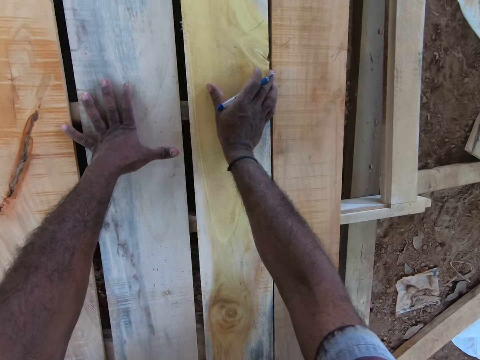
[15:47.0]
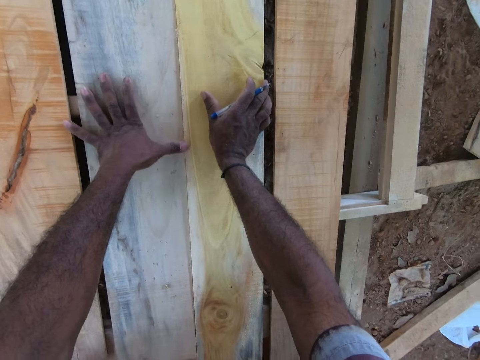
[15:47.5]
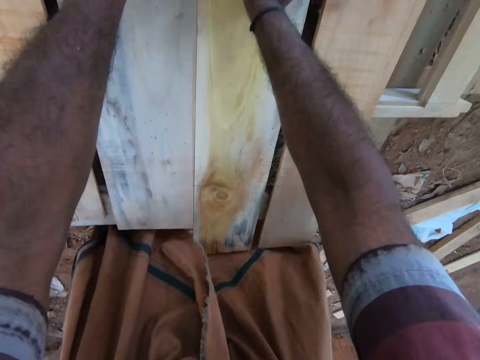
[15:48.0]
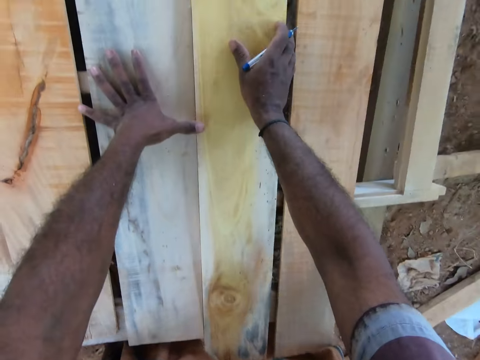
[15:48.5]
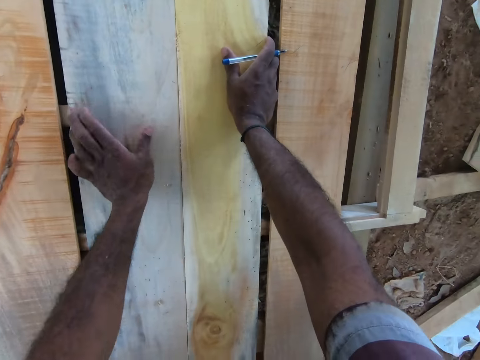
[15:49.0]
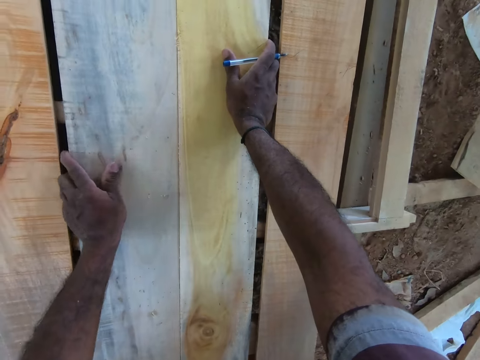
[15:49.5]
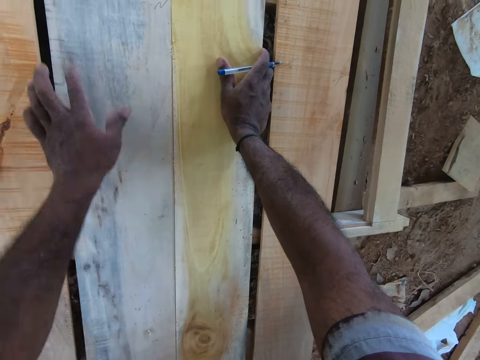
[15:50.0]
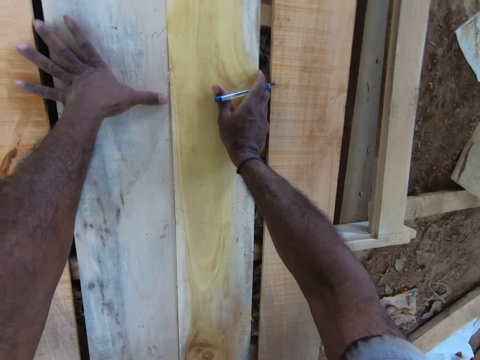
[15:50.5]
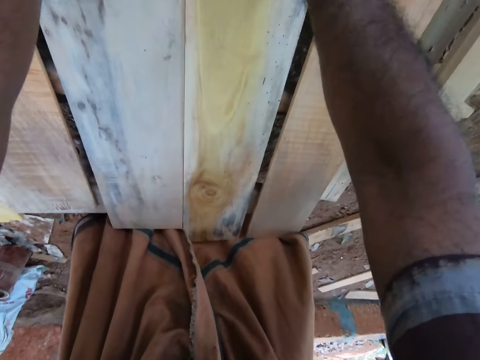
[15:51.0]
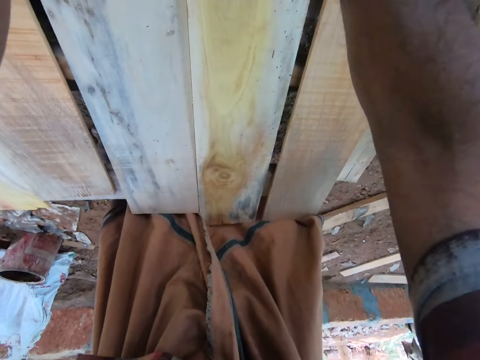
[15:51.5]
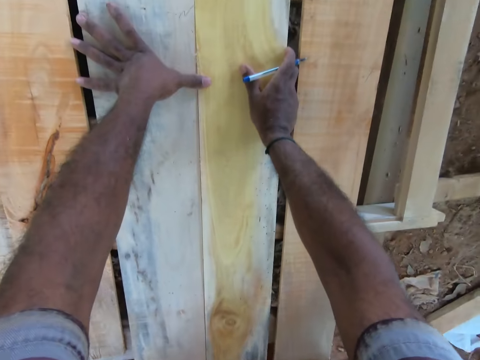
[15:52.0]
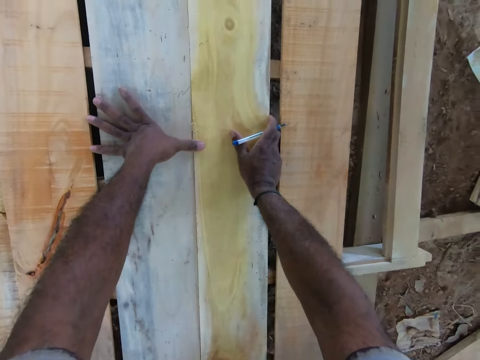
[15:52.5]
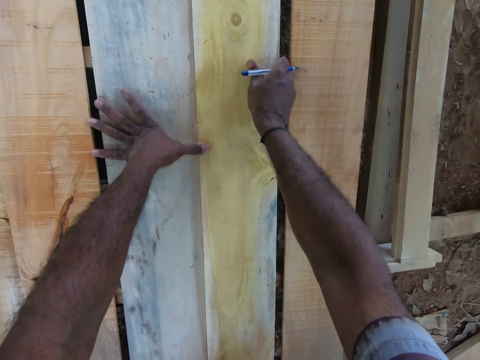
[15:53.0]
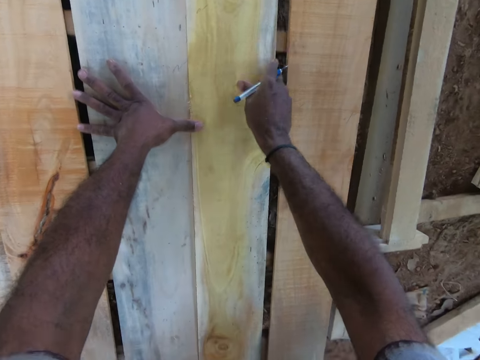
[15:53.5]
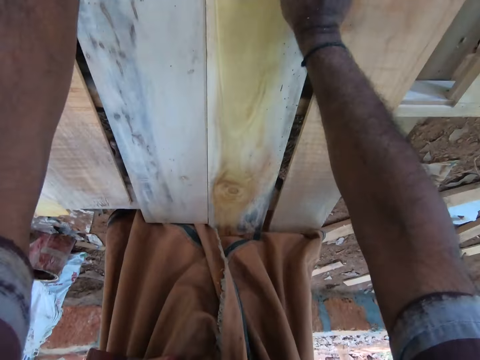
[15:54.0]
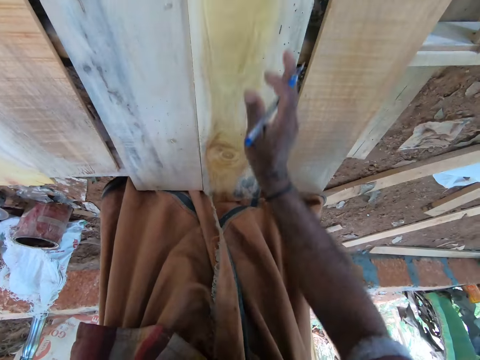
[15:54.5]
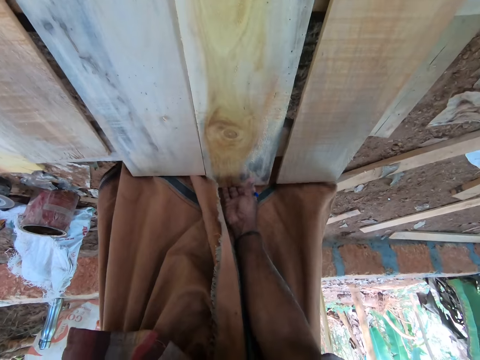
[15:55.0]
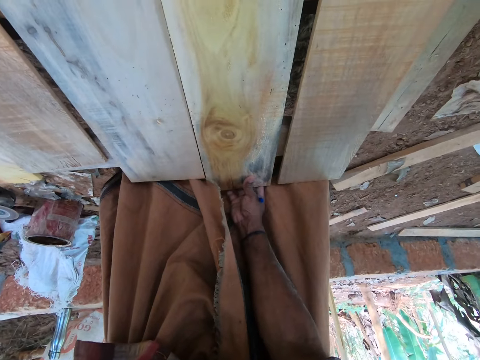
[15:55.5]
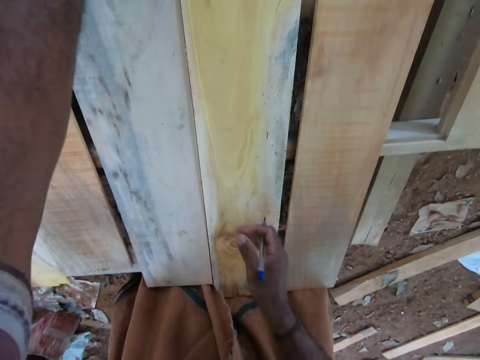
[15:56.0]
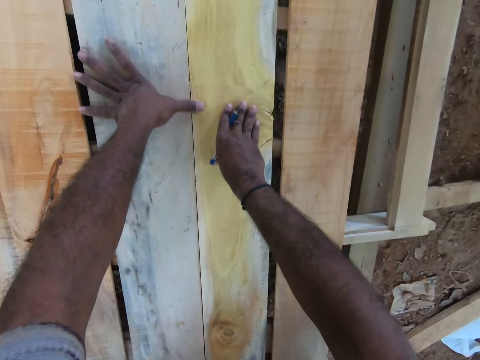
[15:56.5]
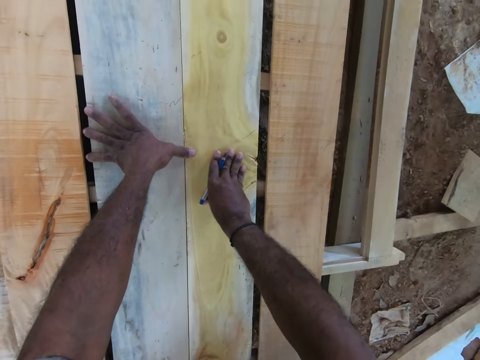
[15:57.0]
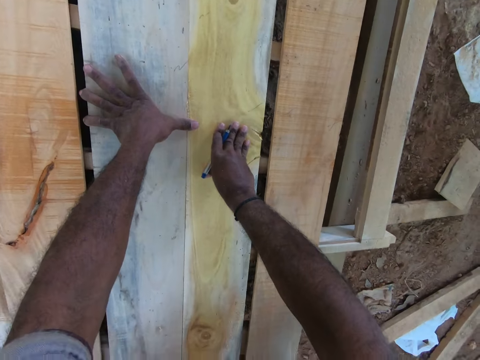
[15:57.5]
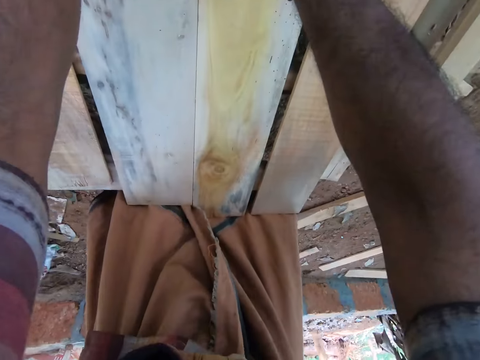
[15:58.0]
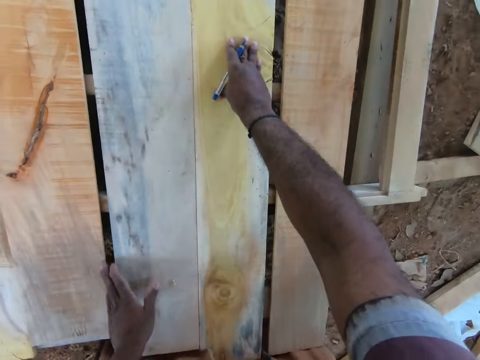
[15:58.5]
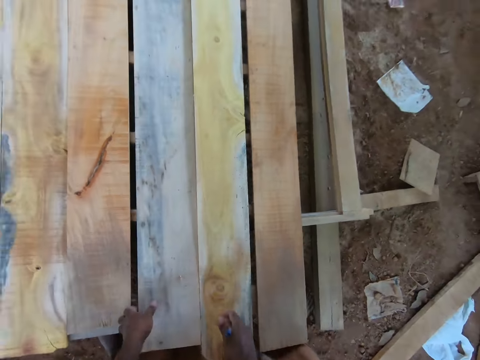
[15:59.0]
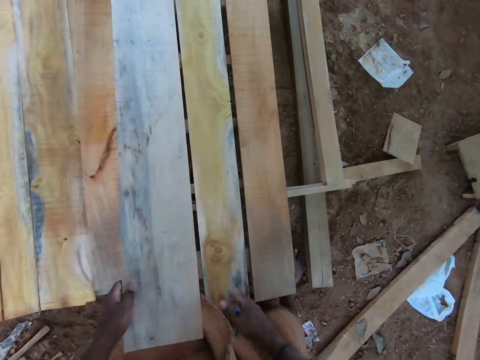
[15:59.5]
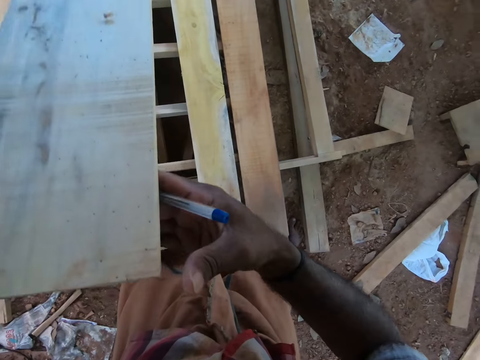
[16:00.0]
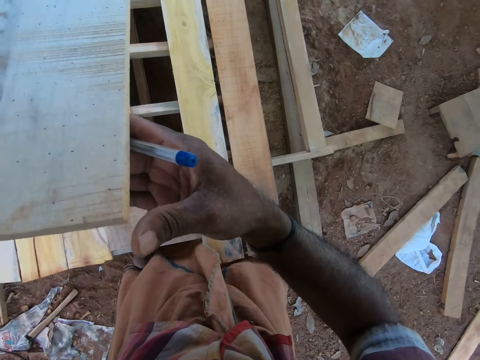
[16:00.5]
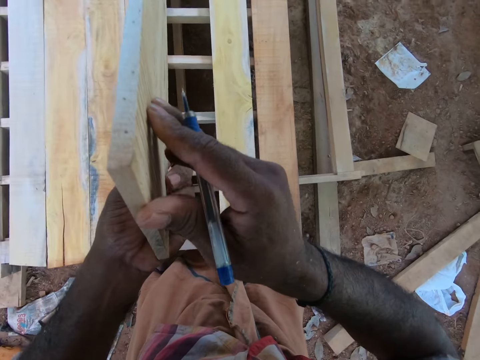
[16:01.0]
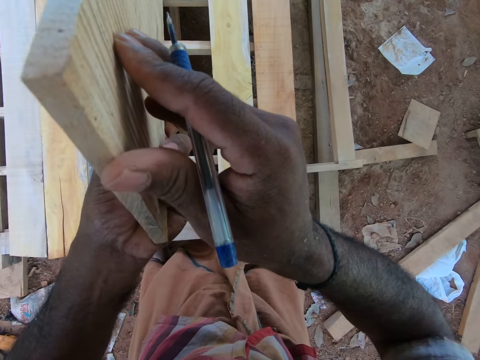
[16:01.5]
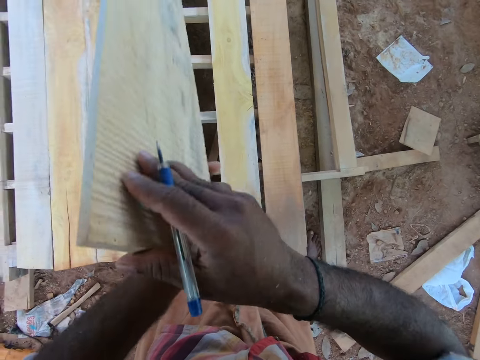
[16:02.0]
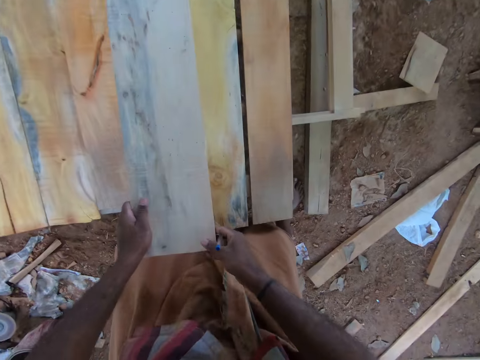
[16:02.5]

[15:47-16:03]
The camera wearer adjusts the wood on the wooden structure with his right hand. He holds the wood. He moves the wood on the wooden structure with his left hand. He places his right hand on the wood. He moves his right hand on the wood. He adjusts the wood on the wooden structure with his right hand. He takes the wood. He places his right hand on the wood. He lifts the wood from the wooden structure with his left hand. He holds the wood with both hands. He adjusts the wood with both hands. He checks the wood.

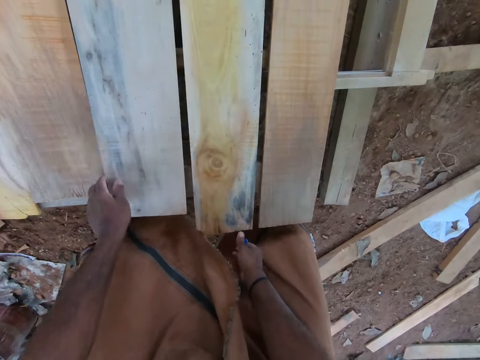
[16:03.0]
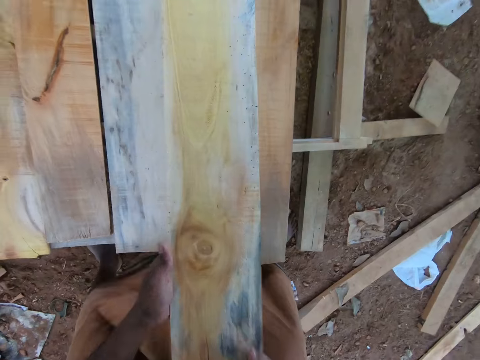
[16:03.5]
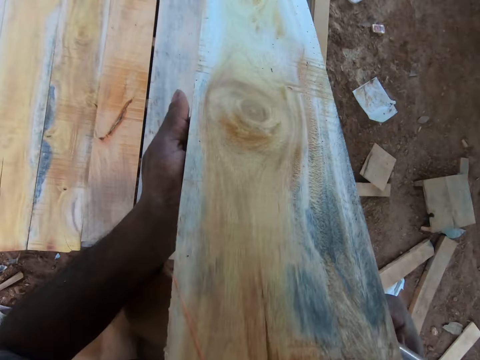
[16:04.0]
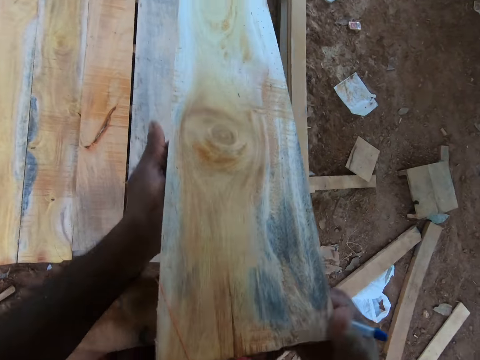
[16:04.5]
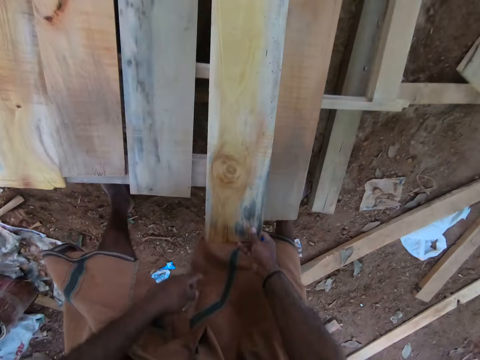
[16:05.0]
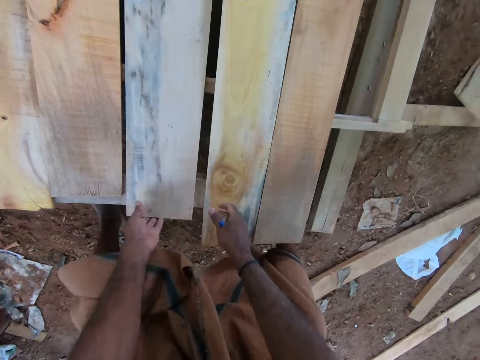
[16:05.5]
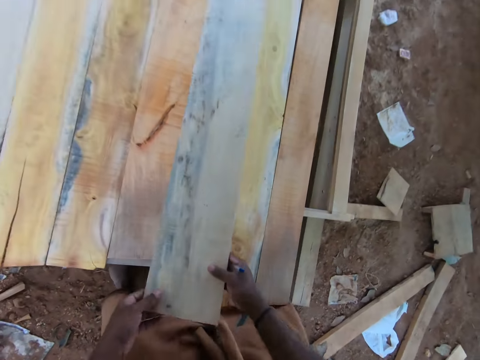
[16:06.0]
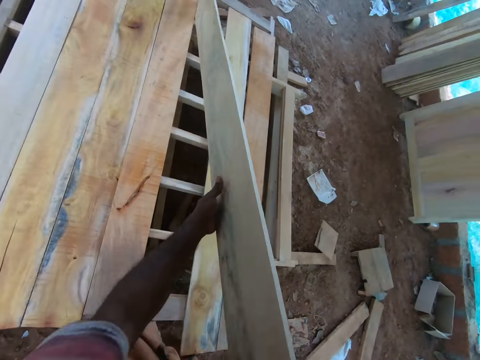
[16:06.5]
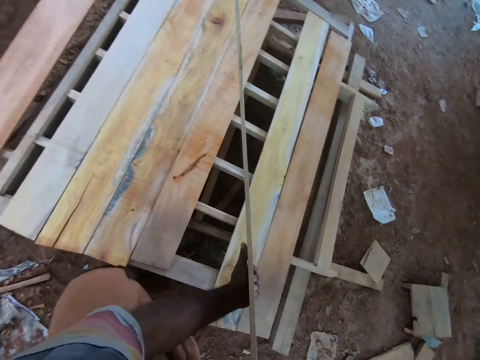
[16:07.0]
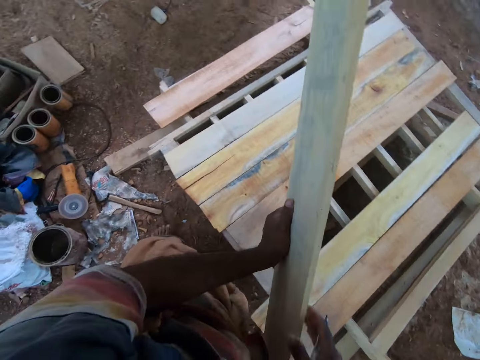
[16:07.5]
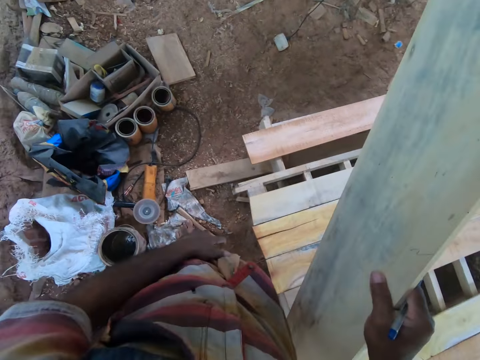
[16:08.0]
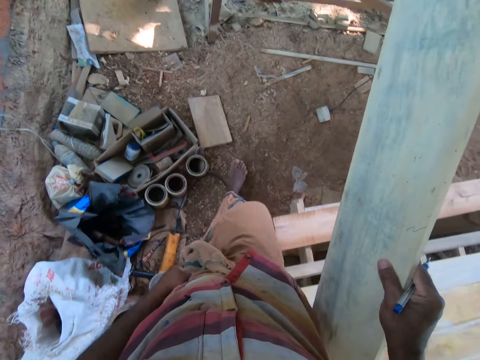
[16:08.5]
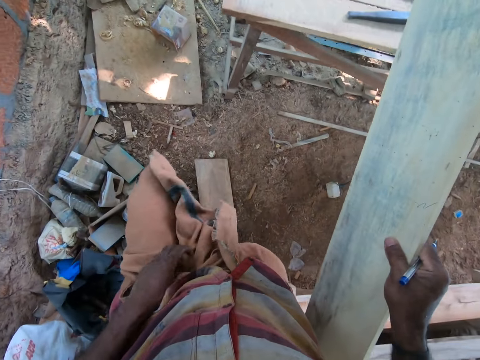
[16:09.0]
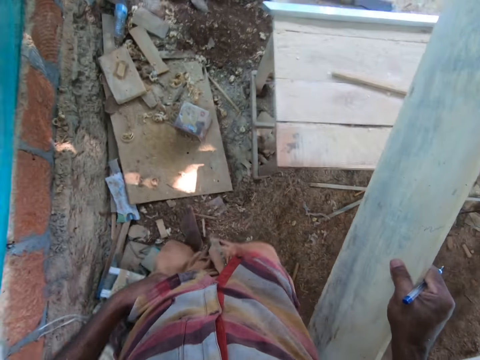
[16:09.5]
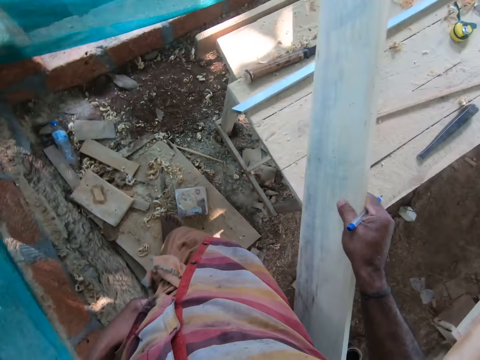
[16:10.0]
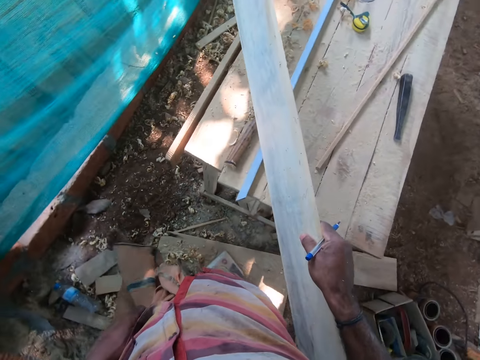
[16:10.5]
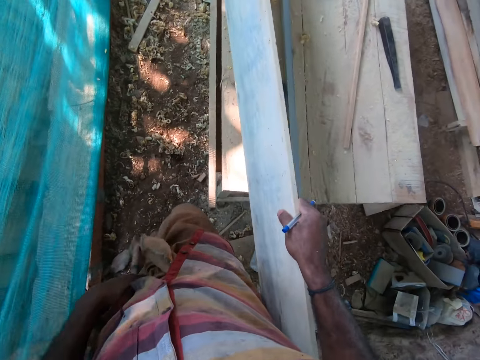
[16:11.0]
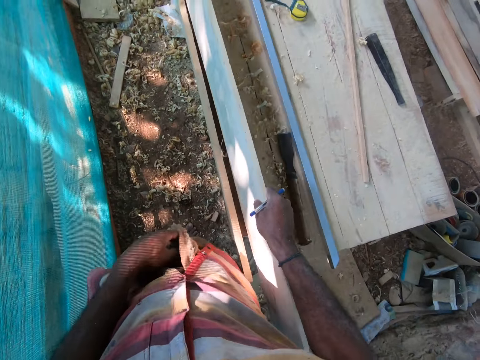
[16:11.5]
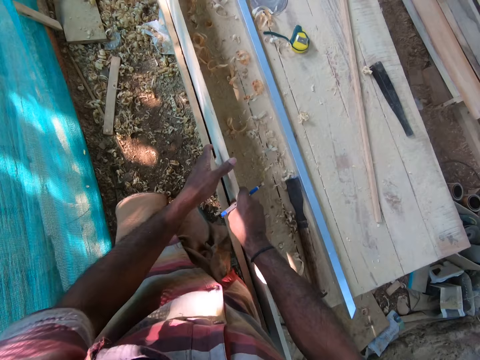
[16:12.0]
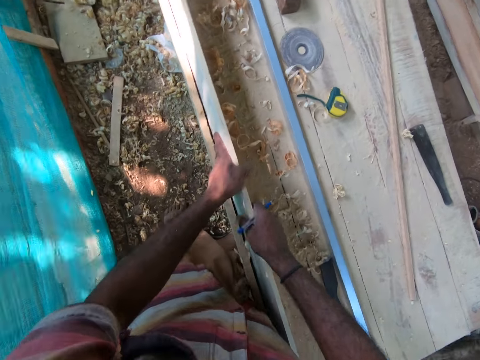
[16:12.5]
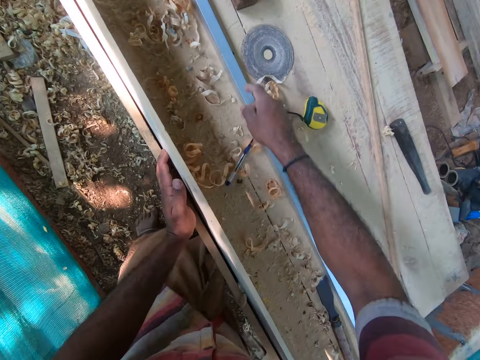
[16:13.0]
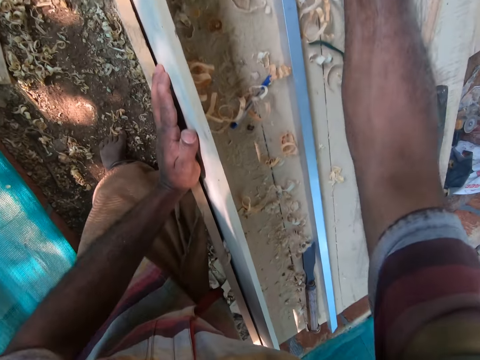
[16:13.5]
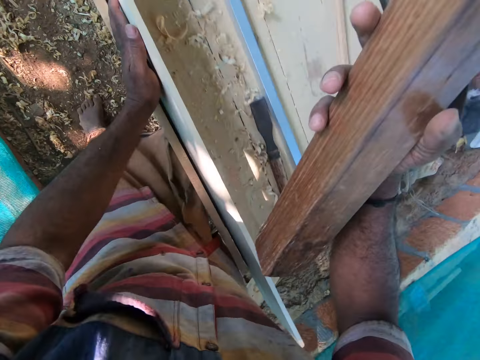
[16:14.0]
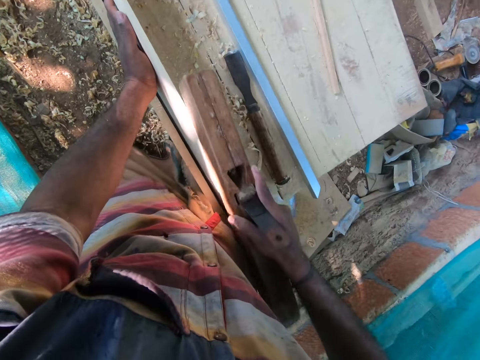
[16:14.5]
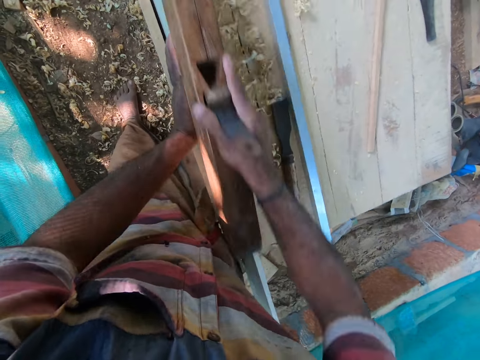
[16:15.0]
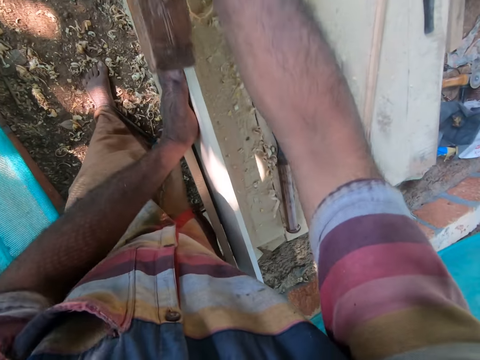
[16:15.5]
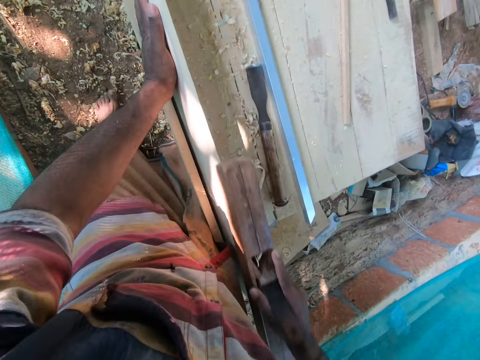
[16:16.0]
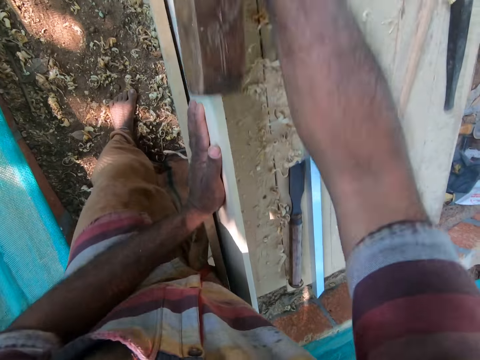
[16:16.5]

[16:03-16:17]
The camera wearer drops the wood on the wooden structure with his left hand. He lifts the wood from the wooden structure with his right hand. He holds the wood with both hands. He drops the wood on the wooden structure with his right hand. He carries the wood from the wooden structure with his left hand. He carries the wood from the wooden structure with both hands. He moves his left hand on the wood. He passes the wood from his left hand to his right hand. He walks around. He drops the wood on the wooden table with his right hand. He moves the wood on the wooden table with both hands. He drops the pen on the wooden table with his right hand. He picks up the jack plane from the wooden table with his right hand. He smoothens the wood on the wooden table with the jack plane in his right hand.
